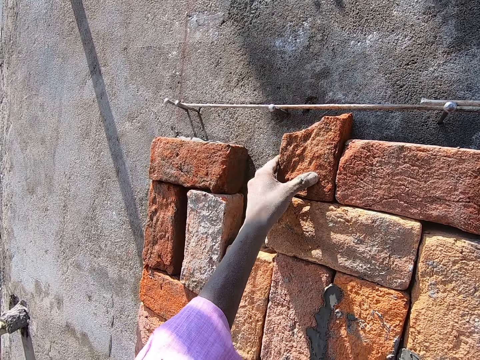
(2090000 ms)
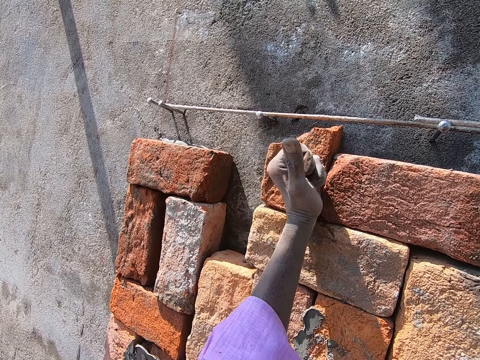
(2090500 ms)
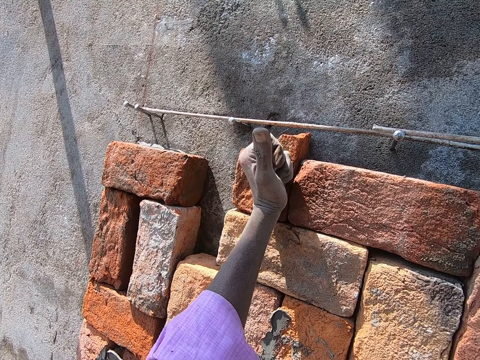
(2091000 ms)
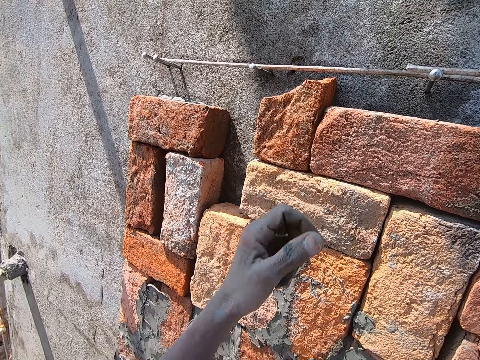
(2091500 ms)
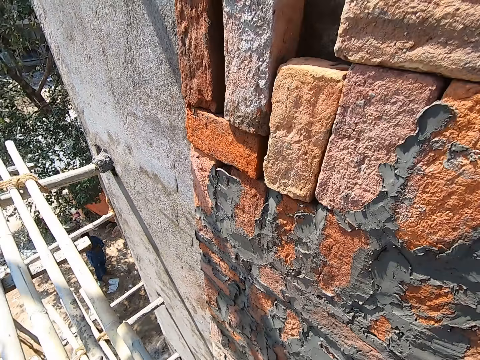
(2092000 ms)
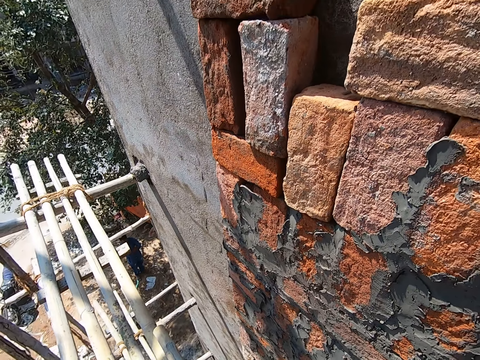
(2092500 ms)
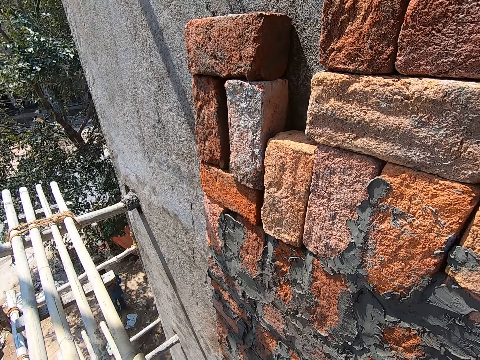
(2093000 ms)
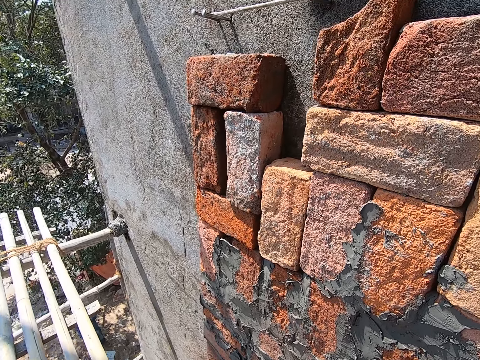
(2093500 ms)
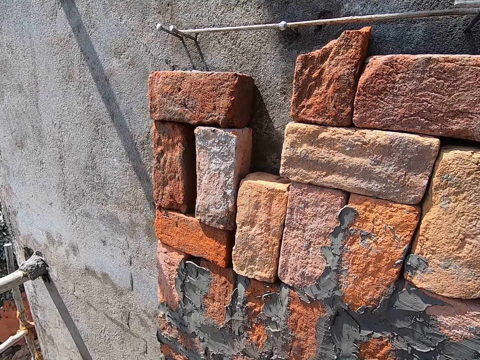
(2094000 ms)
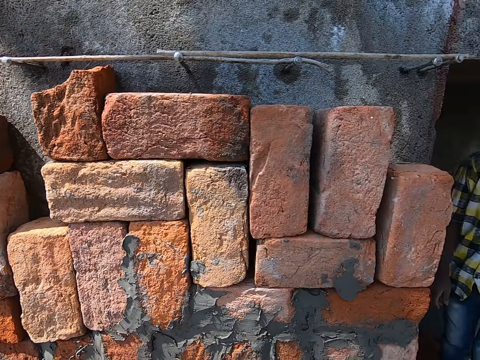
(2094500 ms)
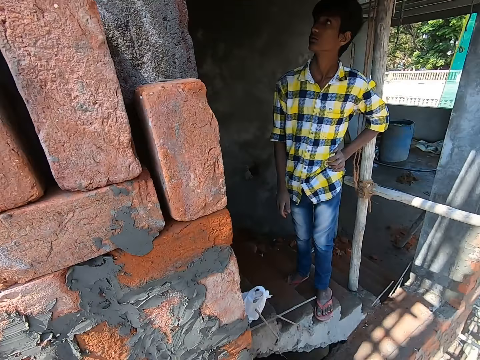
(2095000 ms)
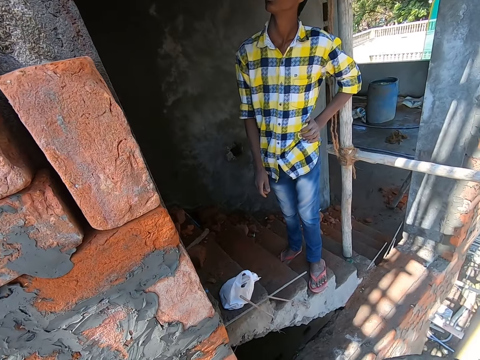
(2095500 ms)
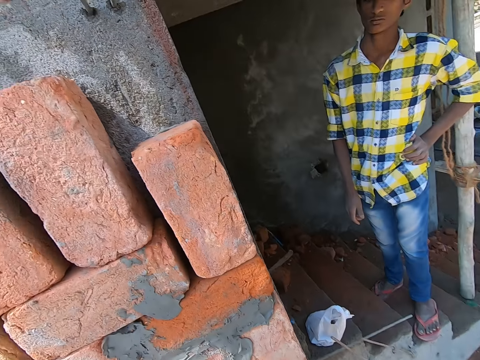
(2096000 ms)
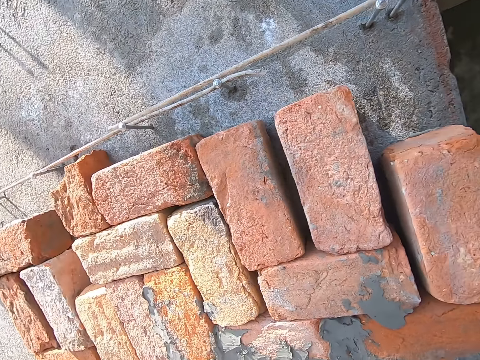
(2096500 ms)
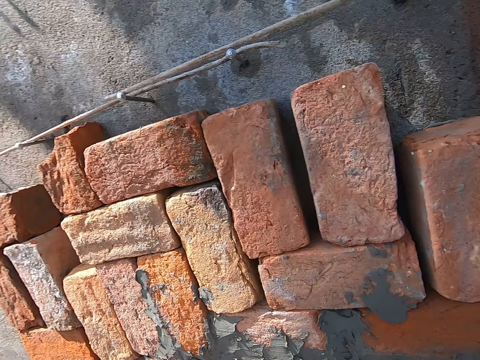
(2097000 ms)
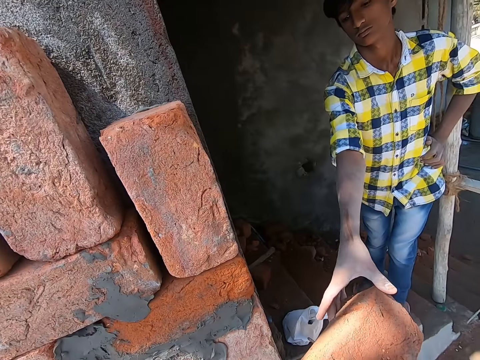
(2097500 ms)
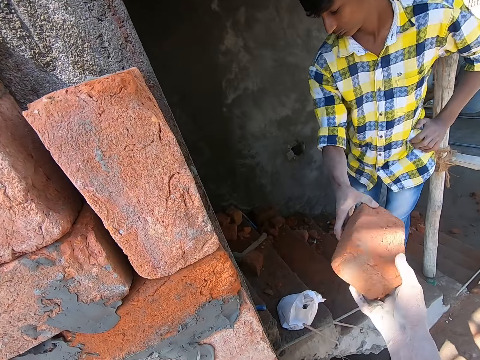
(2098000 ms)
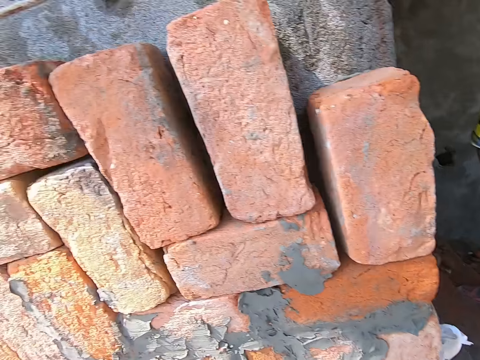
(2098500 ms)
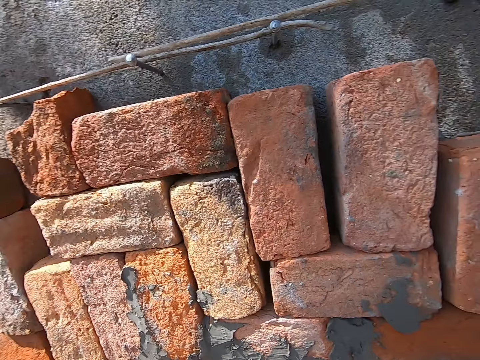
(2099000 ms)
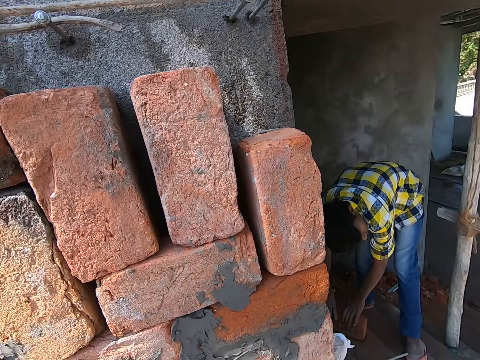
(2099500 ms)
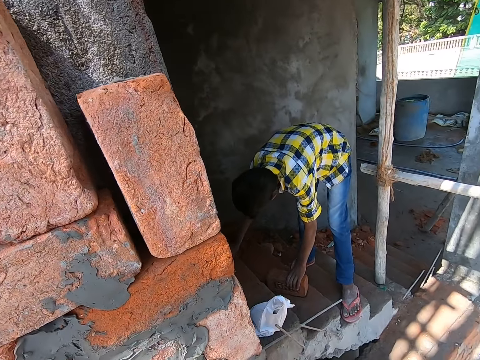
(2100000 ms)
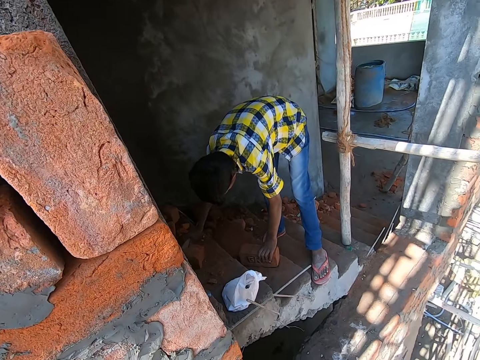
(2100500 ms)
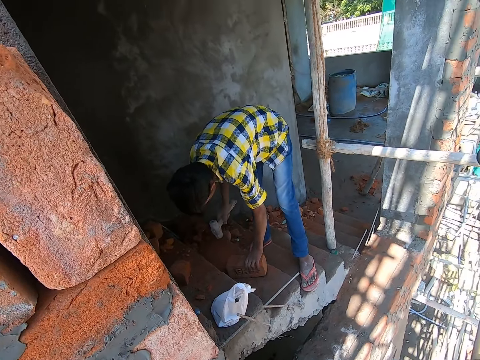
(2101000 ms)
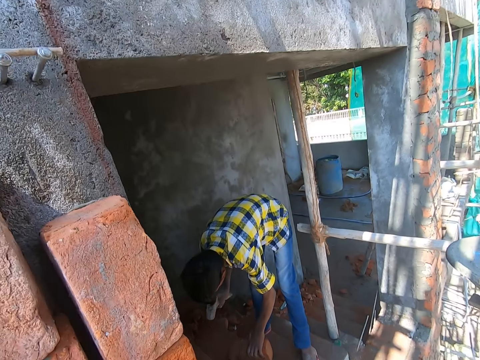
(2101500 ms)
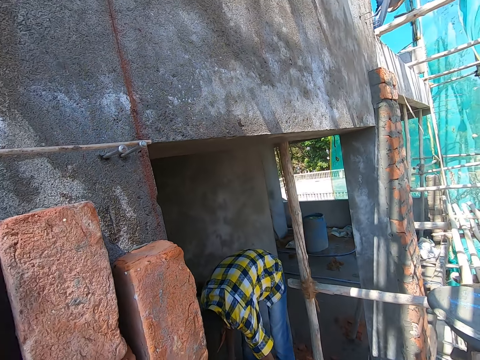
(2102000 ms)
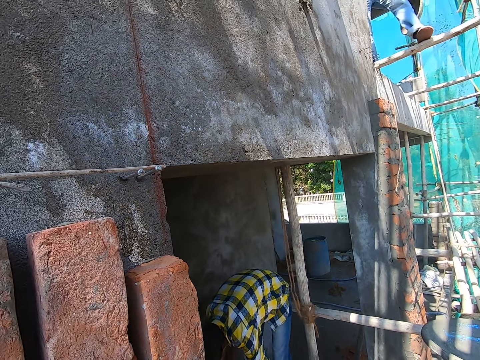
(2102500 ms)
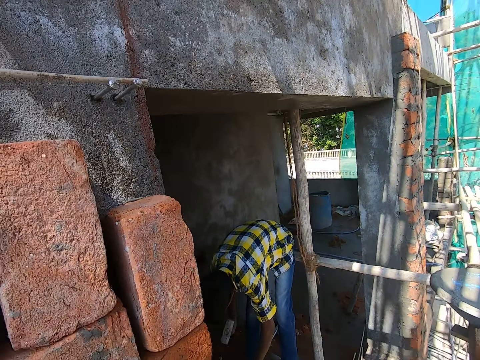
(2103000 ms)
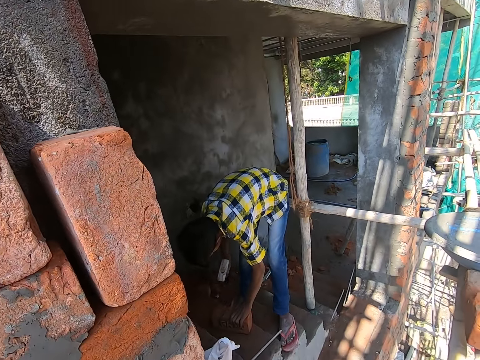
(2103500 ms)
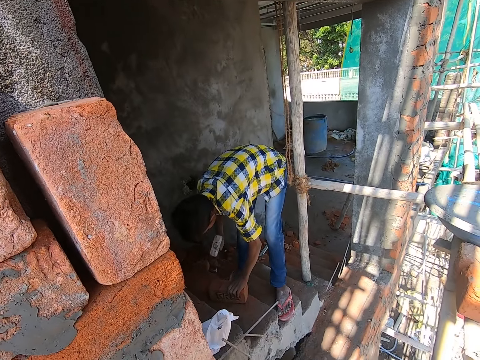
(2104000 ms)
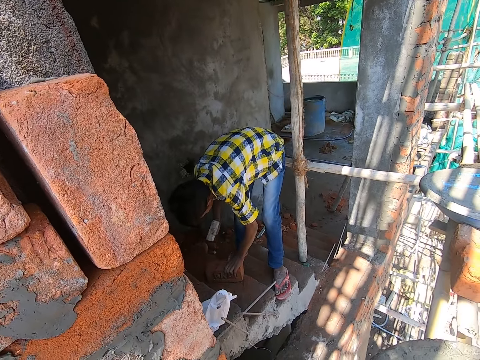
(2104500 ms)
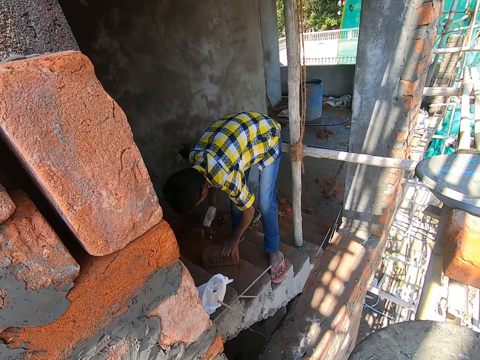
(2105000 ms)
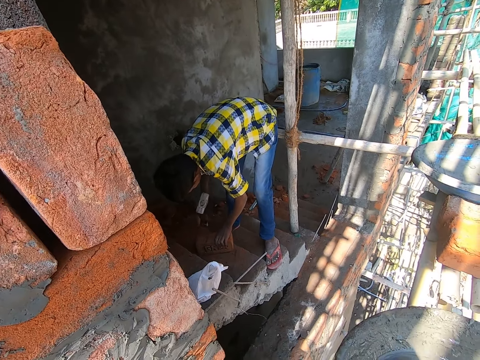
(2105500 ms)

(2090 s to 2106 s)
The camera wearer hits the brick to the wall with his right hand. He interacts with the man. The man collects the brick from the camera wearer with his right hand. The man holds the brick with his left hand. The man picks a sledgehammer from the floor with his right hand. The man hits the brick with the sledgehammer in his right hand.

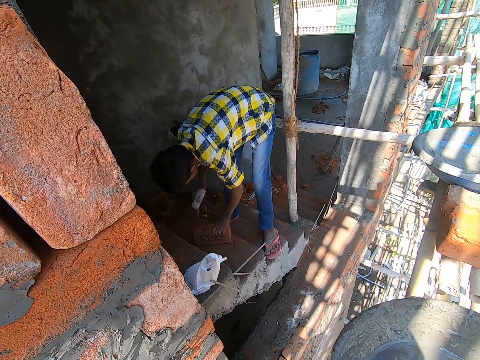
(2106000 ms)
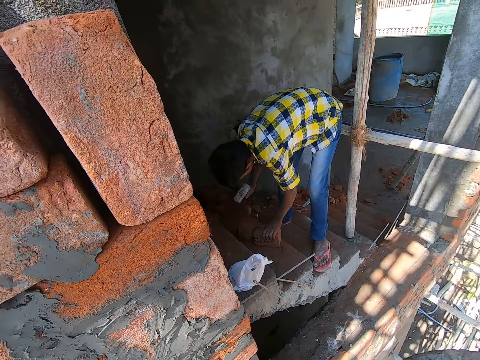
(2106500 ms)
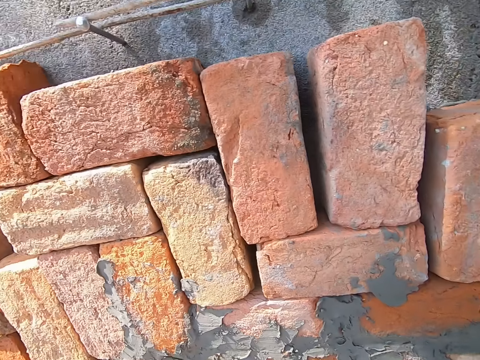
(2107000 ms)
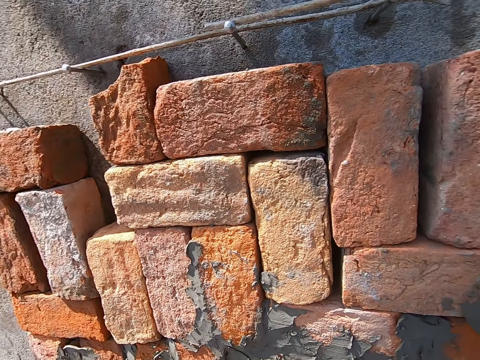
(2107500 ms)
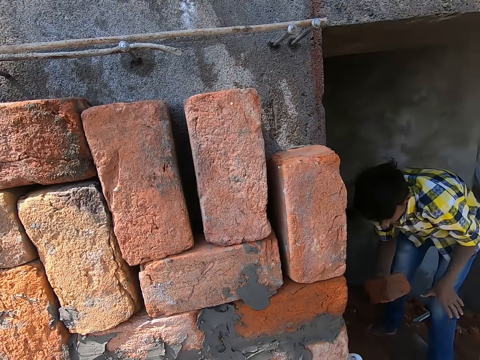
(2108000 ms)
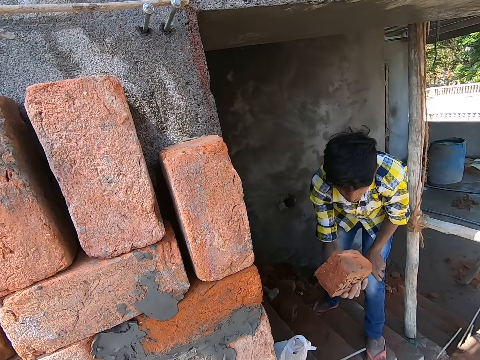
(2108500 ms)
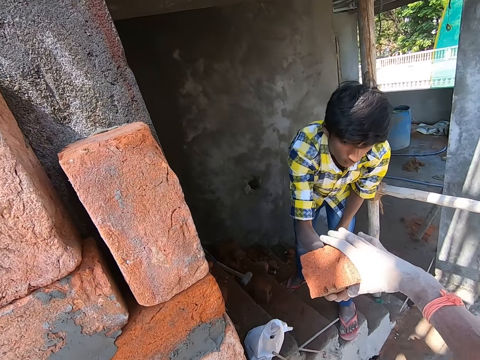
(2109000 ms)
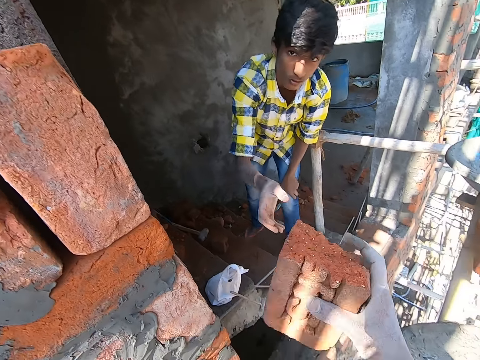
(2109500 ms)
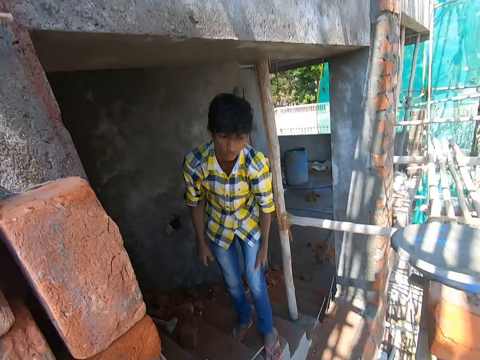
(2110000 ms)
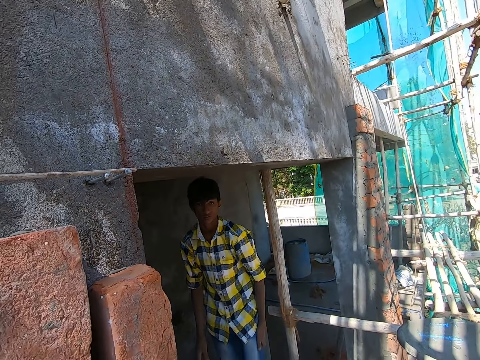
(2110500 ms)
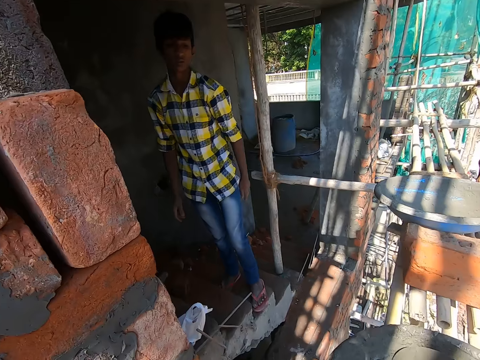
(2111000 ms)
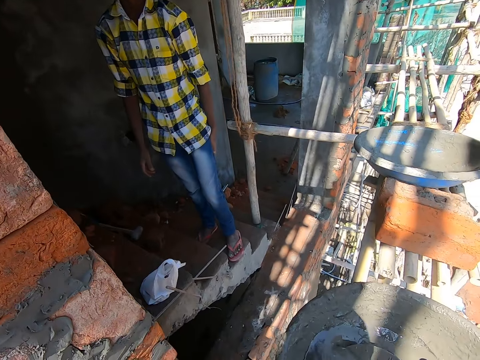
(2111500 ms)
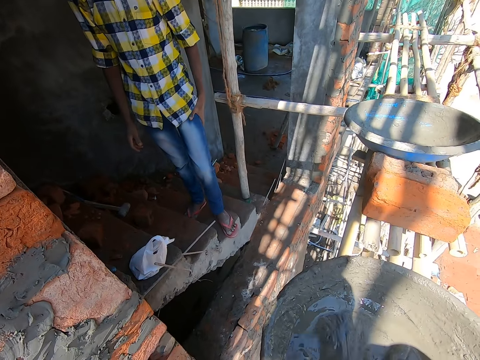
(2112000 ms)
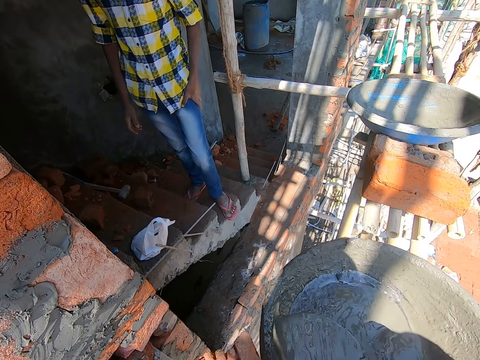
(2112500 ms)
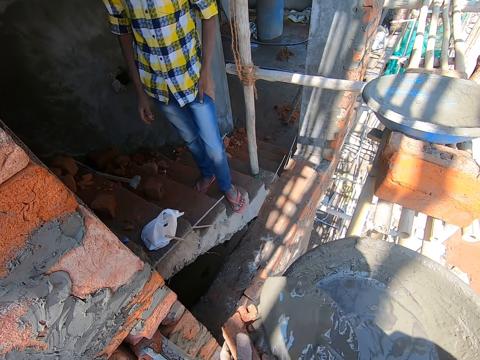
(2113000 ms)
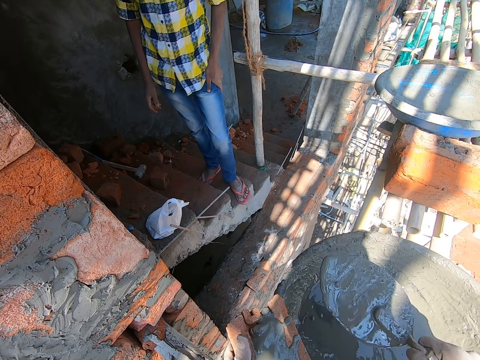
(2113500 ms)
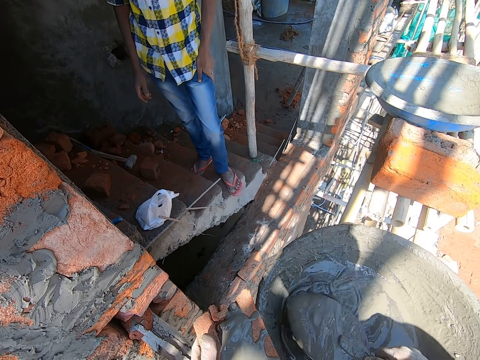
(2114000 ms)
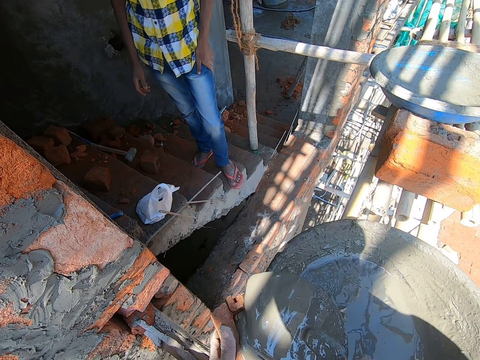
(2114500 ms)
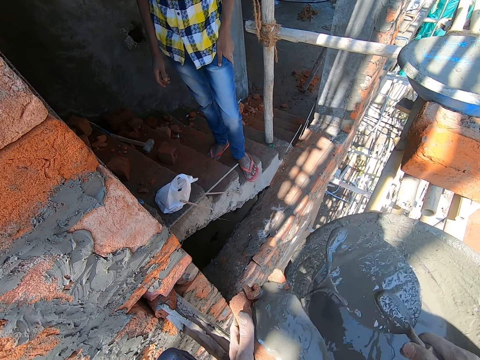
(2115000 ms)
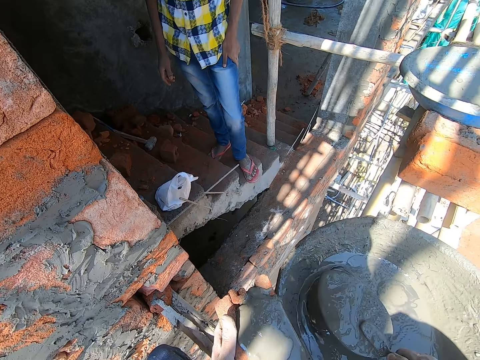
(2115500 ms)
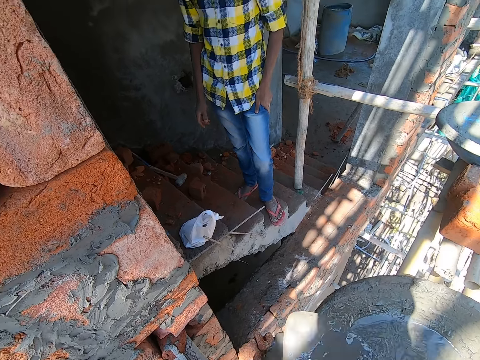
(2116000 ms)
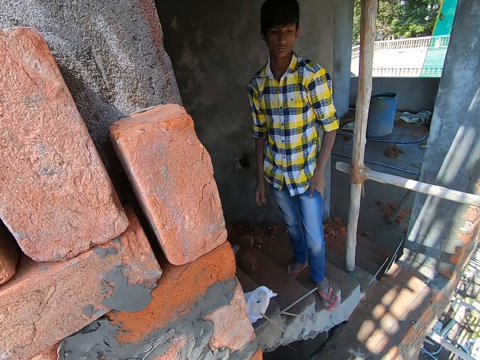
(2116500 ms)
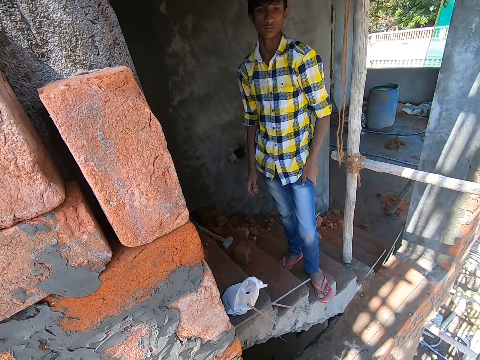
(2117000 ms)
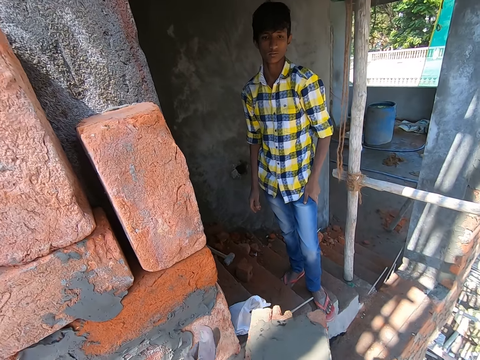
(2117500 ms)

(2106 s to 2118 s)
The man gives the brick to the camera wearer with his right hand. The camera wearer interacts with the man. He pours the mortar on the brick with the hand trowel in his right hand. He pours the mortar on the brick again. He takes some mortar from the head pan with the hand trowel in his right hand. He pours the mortar on the brick with the hand trowel in his right hand. He takes some mortar from the head pan with the hand trowel in his right hand. He pours the mortar on the brick with the hand trowel in his right hand.
